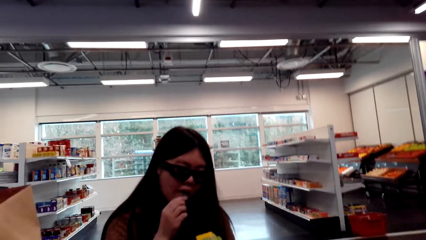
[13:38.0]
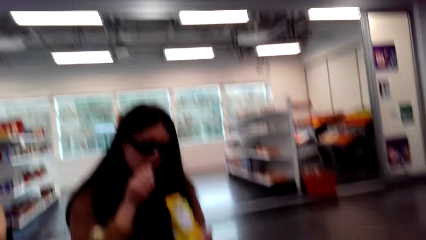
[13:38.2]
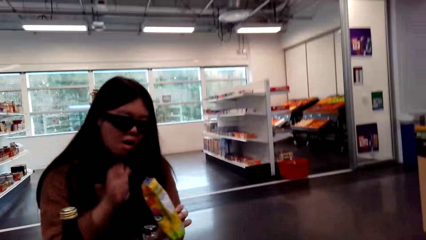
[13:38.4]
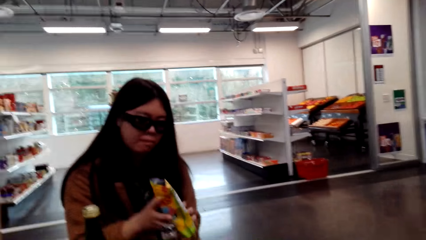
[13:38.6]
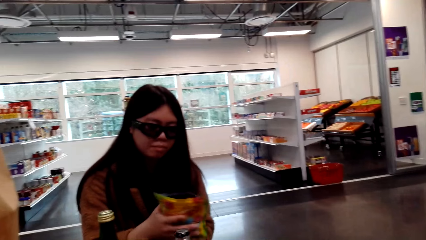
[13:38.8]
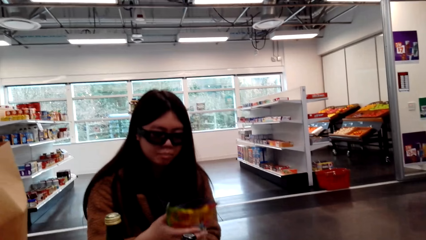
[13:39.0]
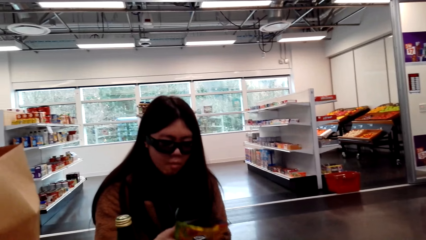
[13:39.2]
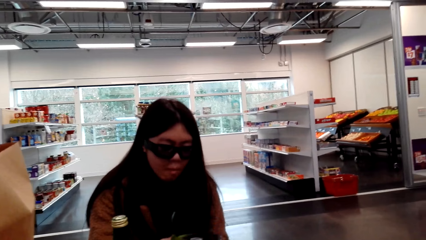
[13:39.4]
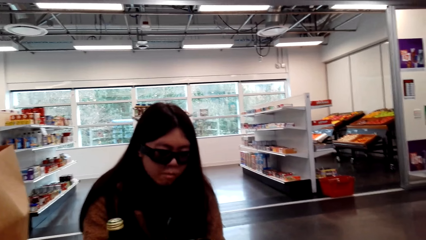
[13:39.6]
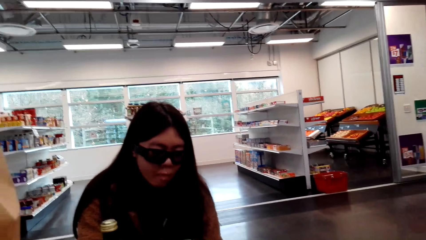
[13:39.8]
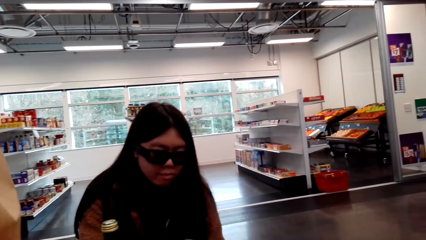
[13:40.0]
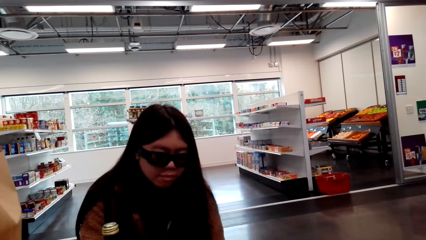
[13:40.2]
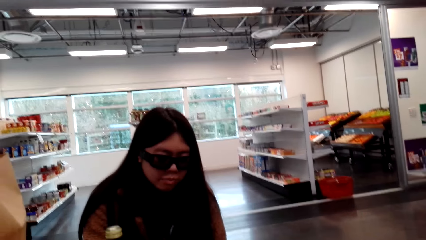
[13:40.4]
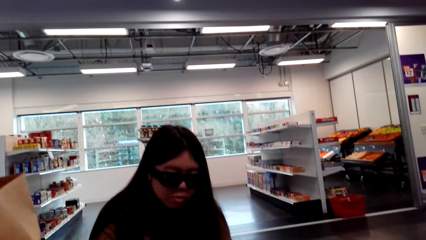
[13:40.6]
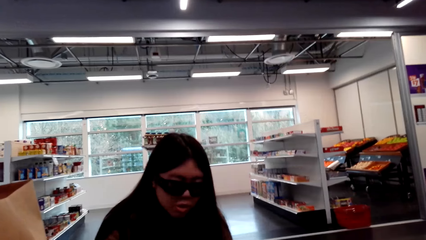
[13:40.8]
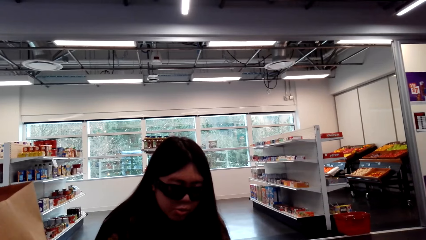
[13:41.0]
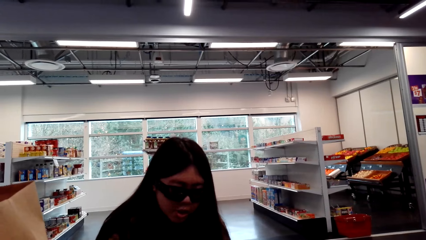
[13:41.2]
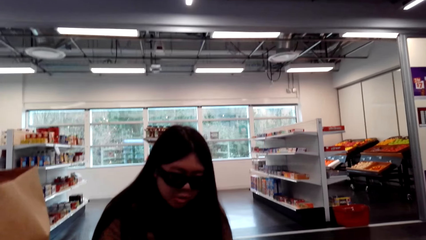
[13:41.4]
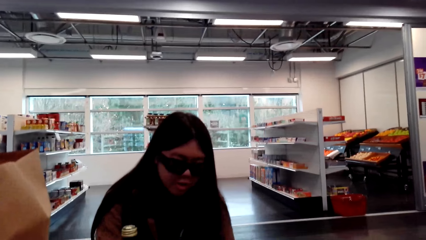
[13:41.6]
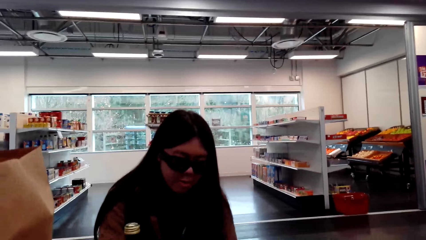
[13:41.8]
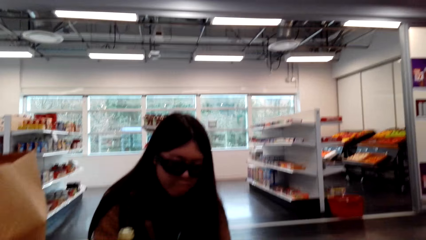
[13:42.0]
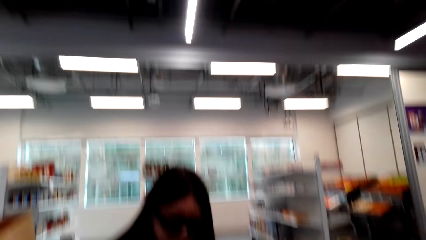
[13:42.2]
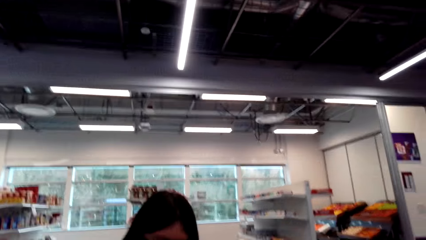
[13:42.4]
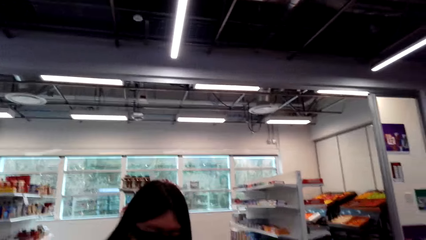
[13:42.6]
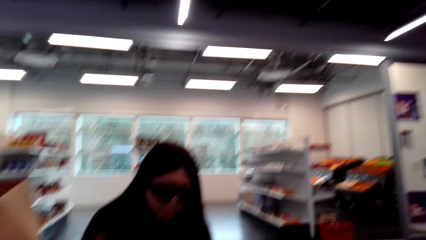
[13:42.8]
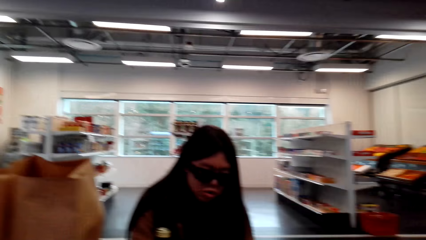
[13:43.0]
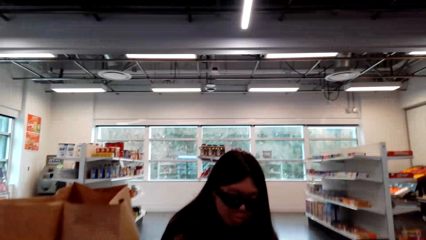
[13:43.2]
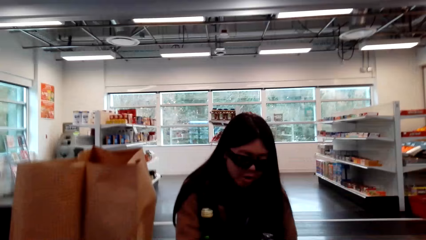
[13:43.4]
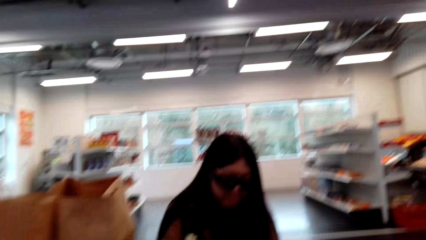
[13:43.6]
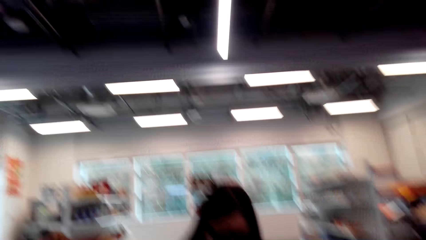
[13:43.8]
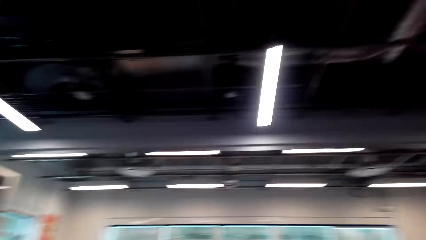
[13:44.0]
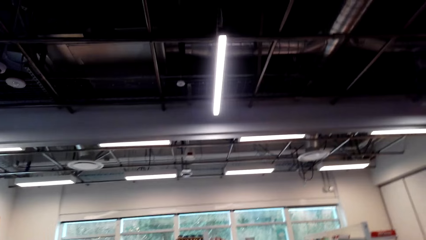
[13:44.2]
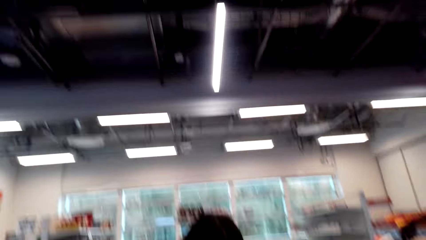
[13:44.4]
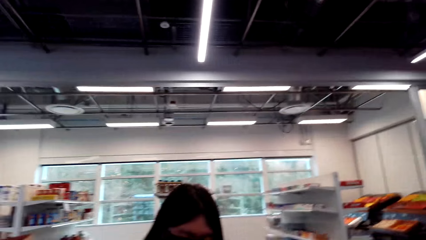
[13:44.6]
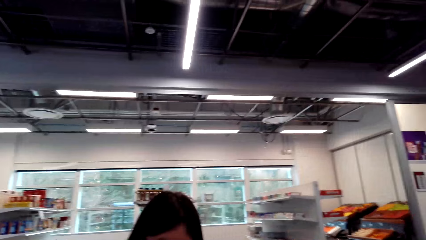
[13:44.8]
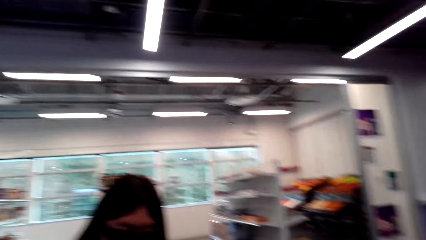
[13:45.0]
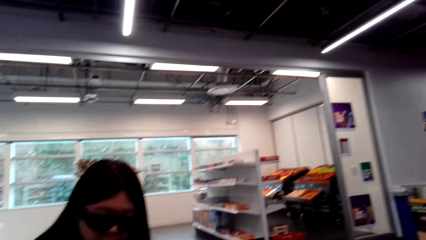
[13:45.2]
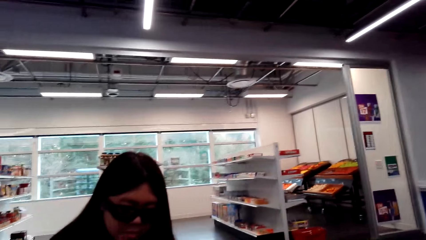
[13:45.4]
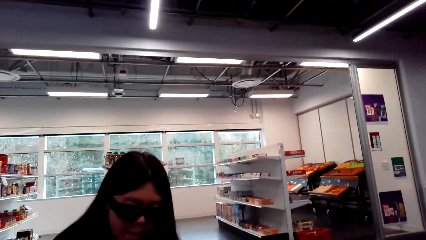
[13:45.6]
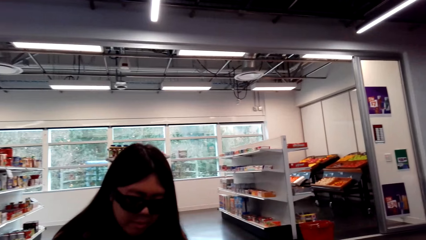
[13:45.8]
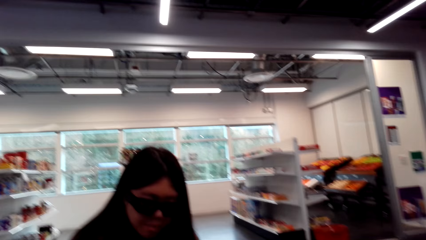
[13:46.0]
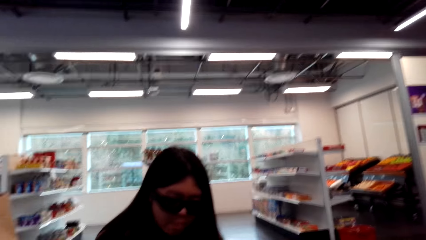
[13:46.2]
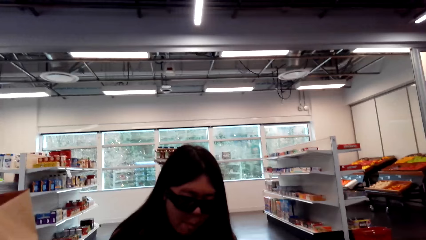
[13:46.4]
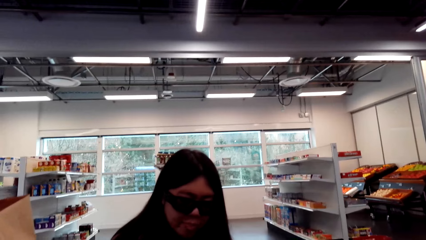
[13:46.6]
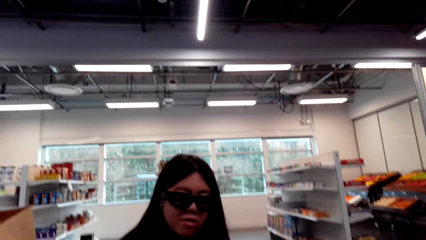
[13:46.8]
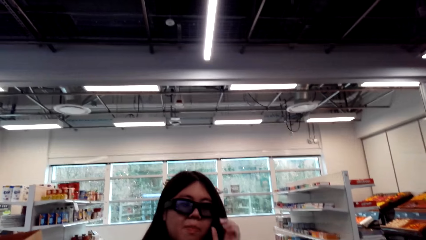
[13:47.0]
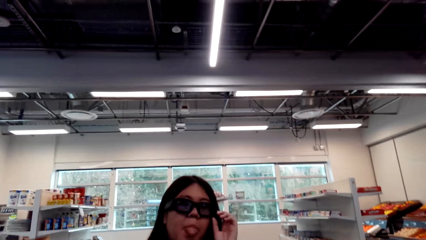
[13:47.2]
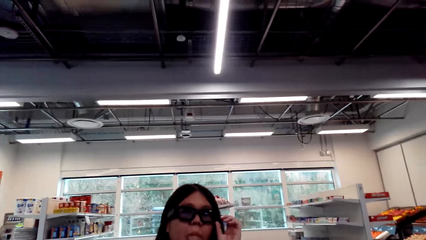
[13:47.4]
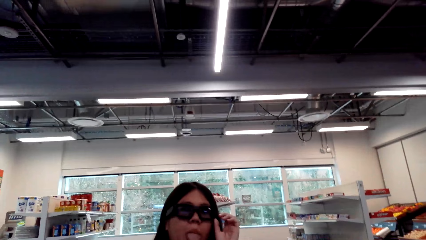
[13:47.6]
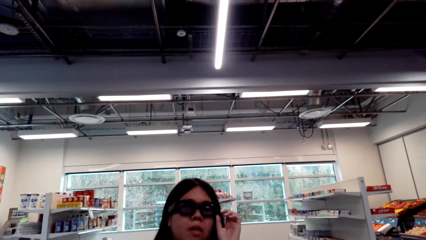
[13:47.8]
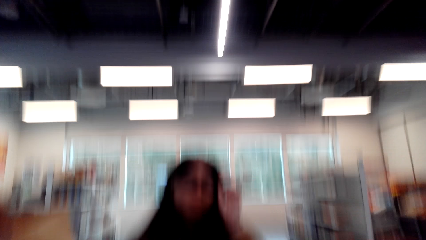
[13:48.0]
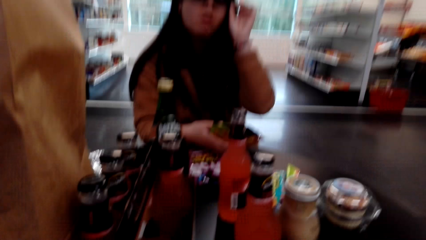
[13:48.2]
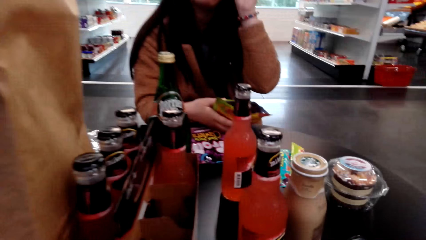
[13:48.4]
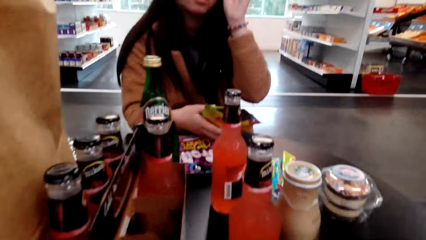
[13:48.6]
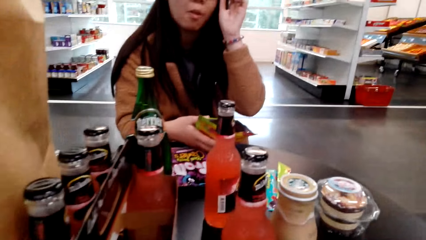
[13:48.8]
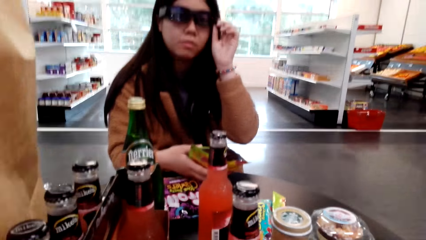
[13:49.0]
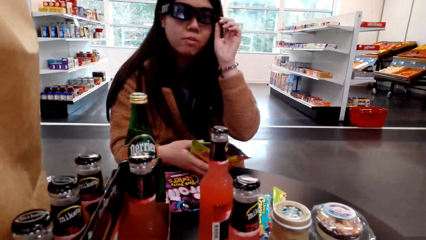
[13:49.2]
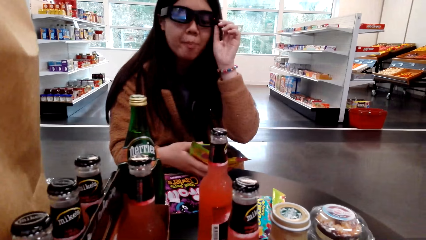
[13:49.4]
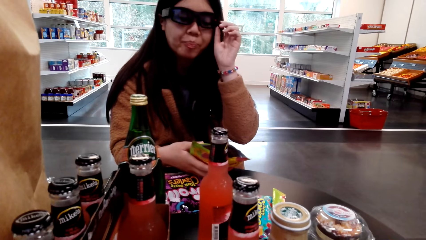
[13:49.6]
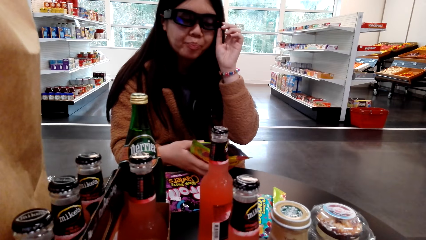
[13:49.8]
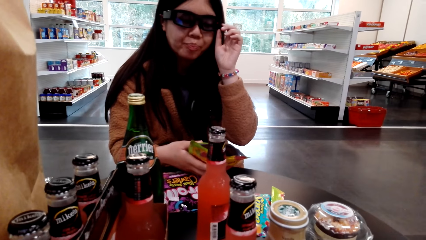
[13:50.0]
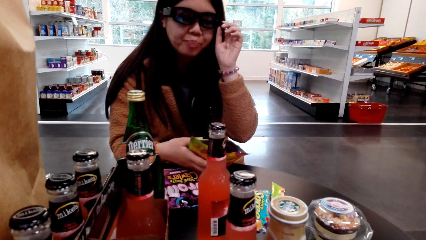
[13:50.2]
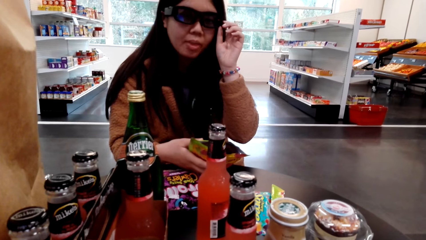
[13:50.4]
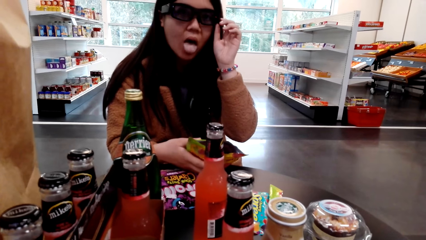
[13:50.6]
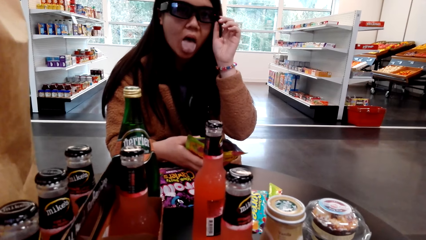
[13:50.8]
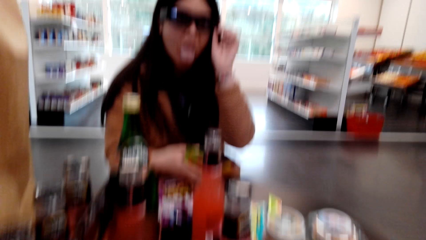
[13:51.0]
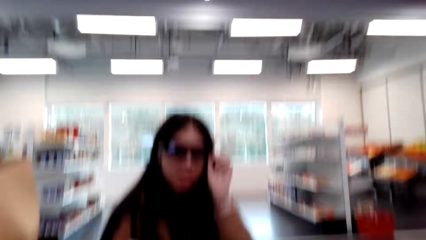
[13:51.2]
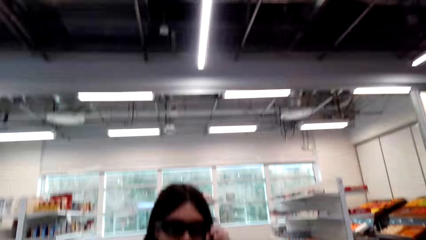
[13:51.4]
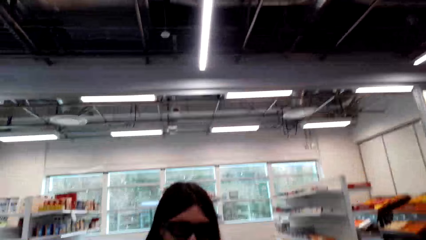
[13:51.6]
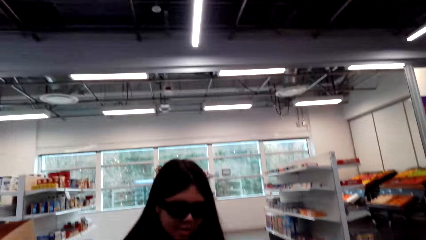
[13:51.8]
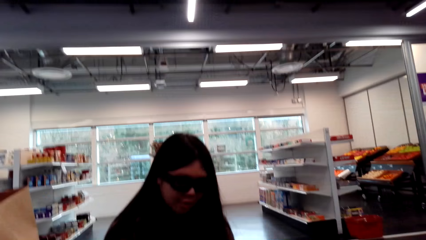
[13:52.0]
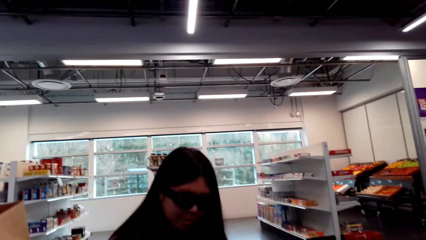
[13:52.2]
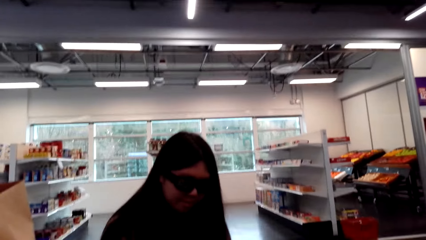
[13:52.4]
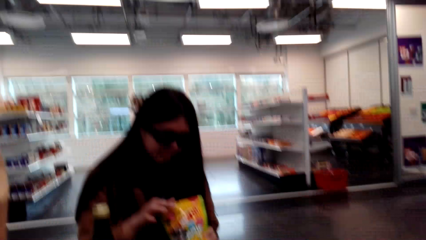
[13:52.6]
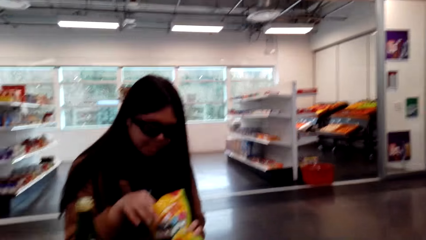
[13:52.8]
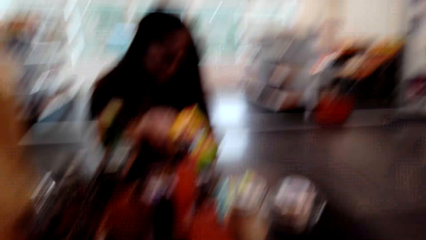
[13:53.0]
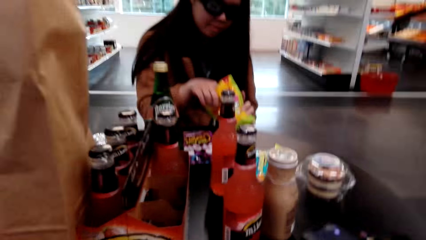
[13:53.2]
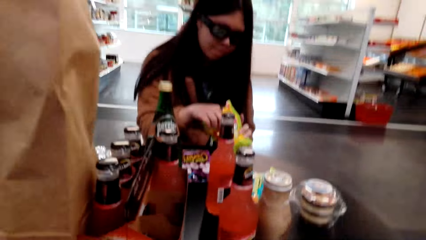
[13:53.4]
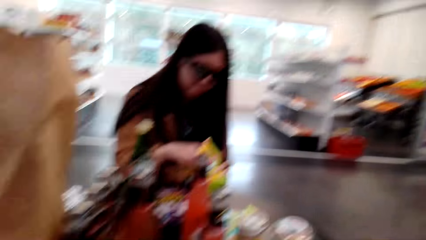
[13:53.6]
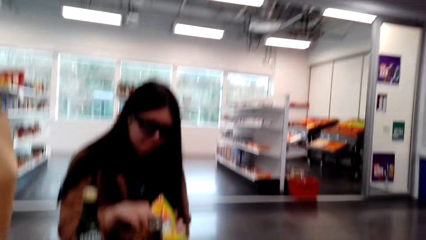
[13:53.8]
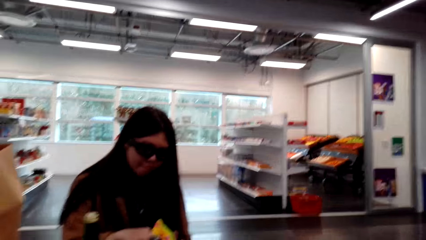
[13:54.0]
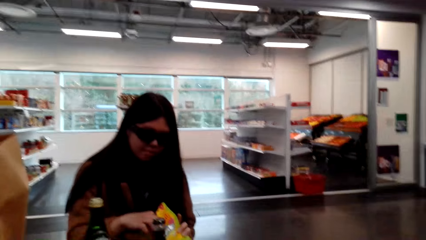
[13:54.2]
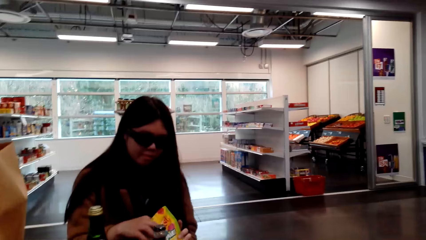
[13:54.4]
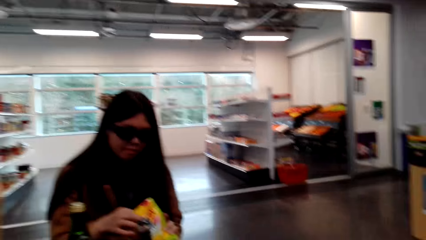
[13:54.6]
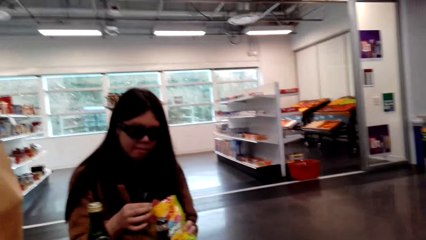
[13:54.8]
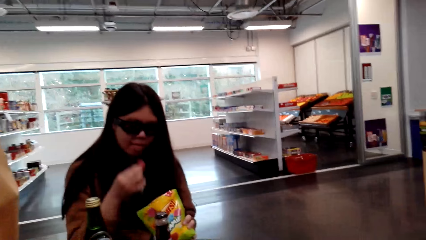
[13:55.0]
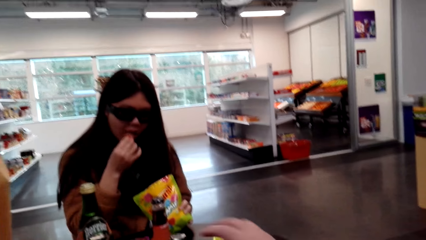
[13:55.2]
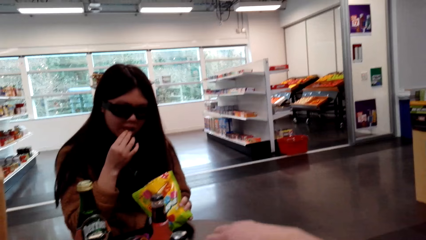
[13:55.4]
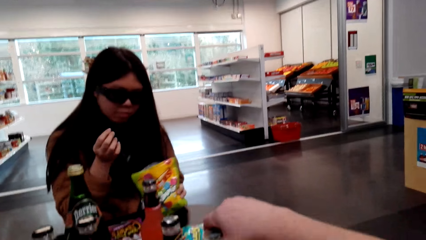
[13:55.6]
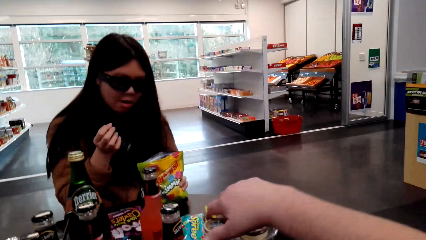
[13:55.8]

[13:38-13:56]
The camera wearer looks around. The lady eats candy. The camera wearer talks with the lady. The lady talks with the camera wearer. The lady speaks to the camera wearer. The camera wearer talks with the lady. The lady touches the glasses. The camera wearer laughs and talks with the lady. They talk with the lady again. The lady touches something.
